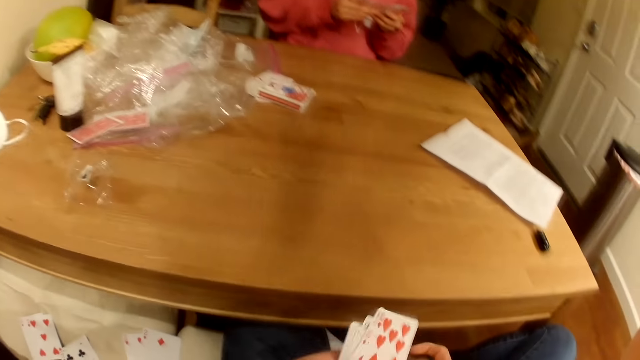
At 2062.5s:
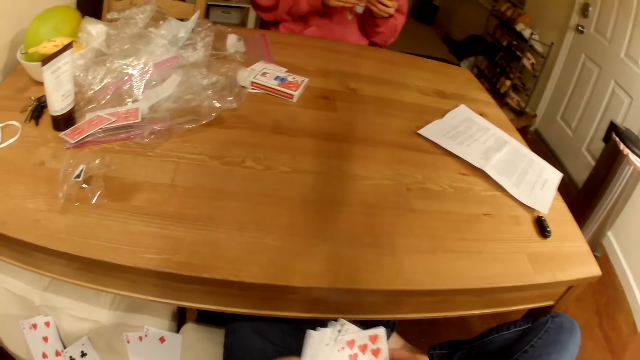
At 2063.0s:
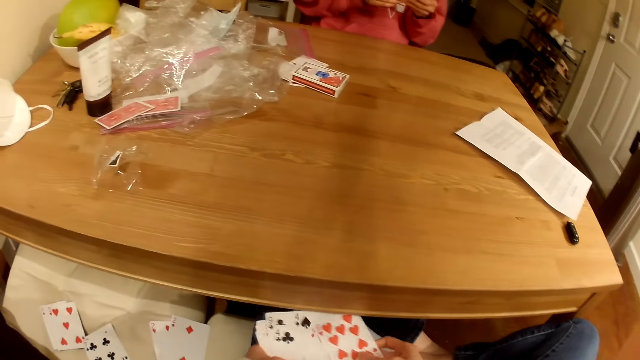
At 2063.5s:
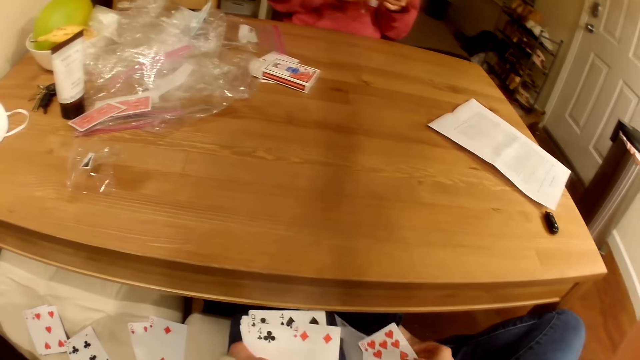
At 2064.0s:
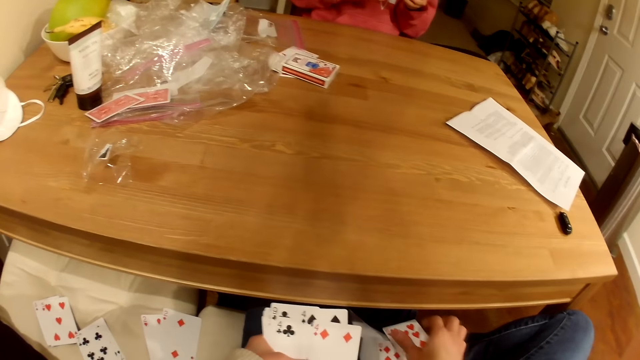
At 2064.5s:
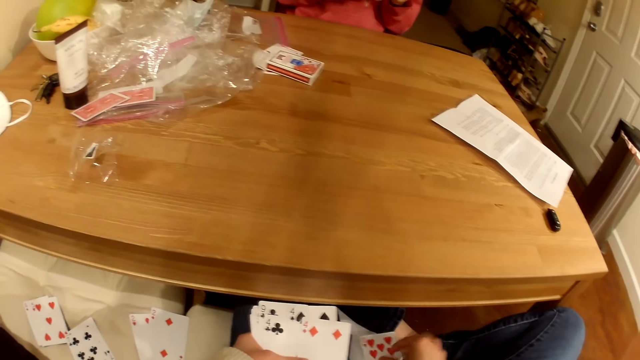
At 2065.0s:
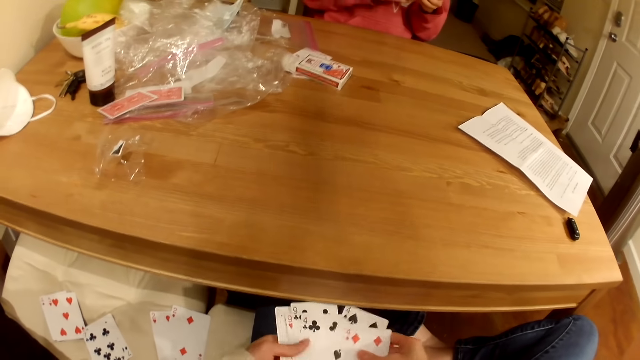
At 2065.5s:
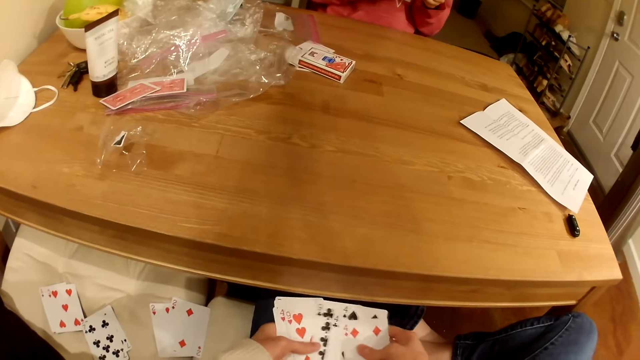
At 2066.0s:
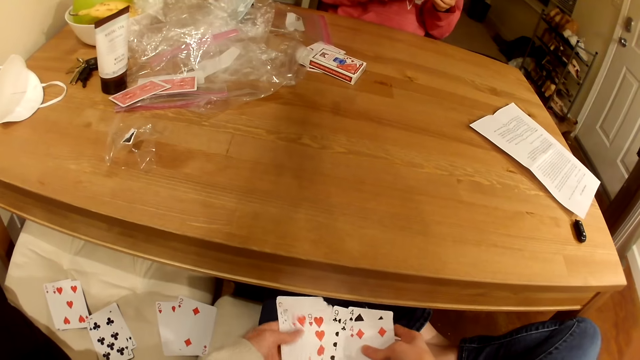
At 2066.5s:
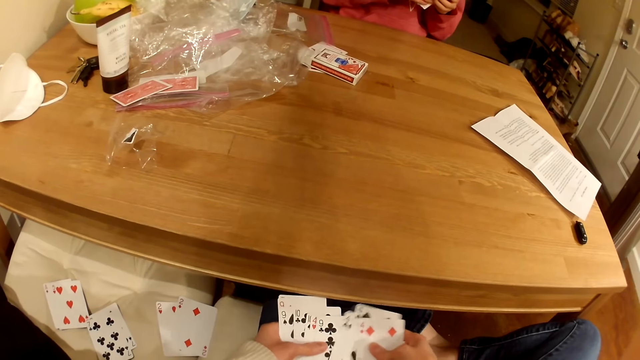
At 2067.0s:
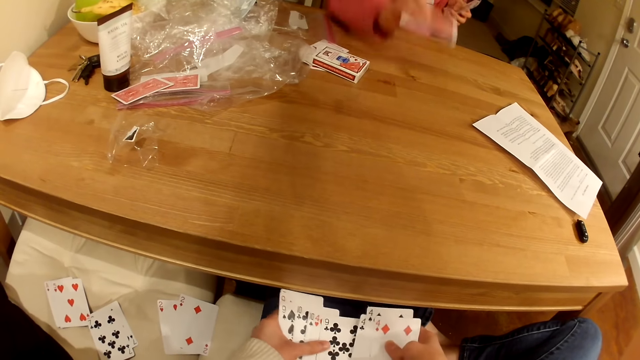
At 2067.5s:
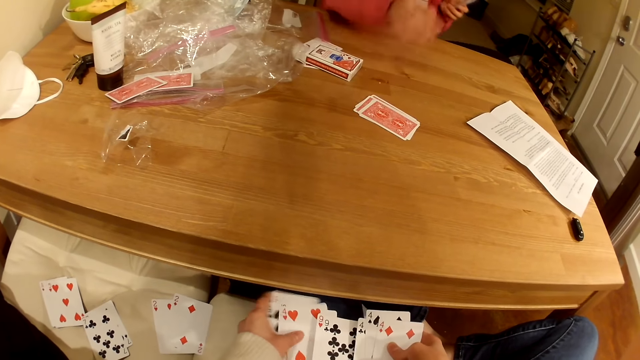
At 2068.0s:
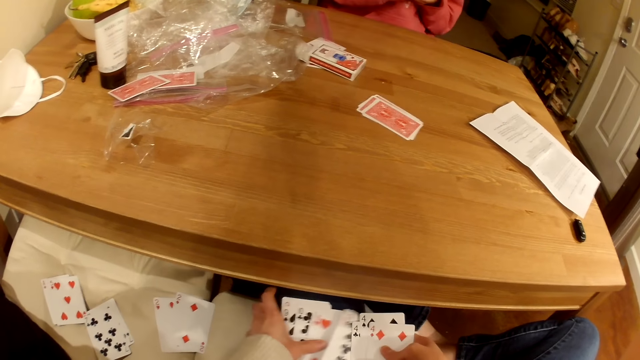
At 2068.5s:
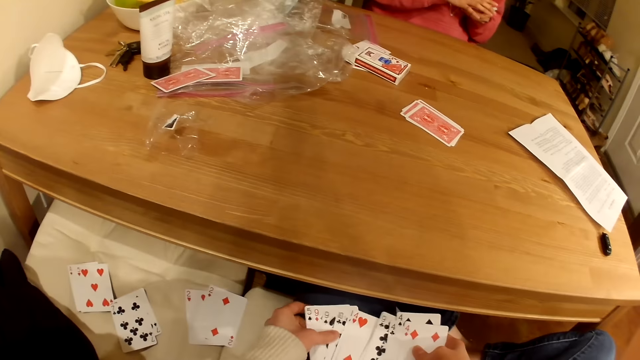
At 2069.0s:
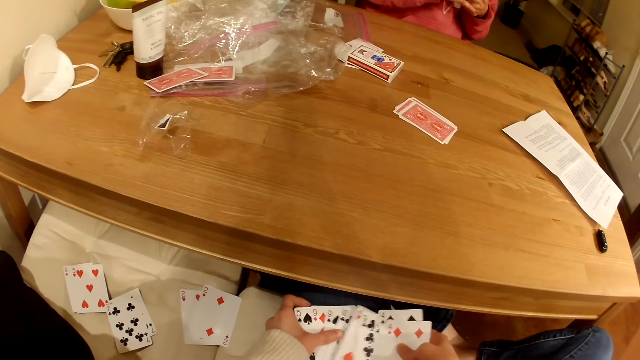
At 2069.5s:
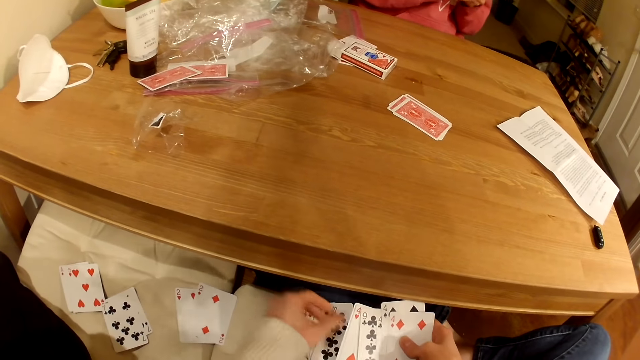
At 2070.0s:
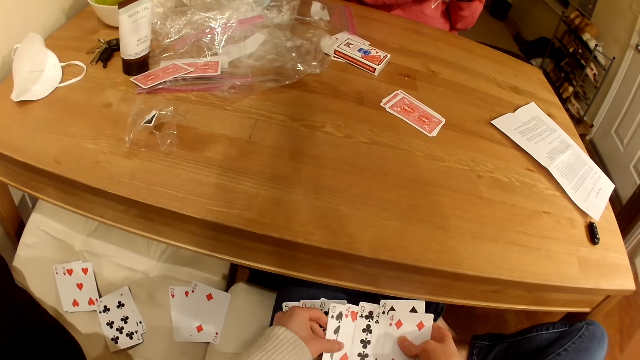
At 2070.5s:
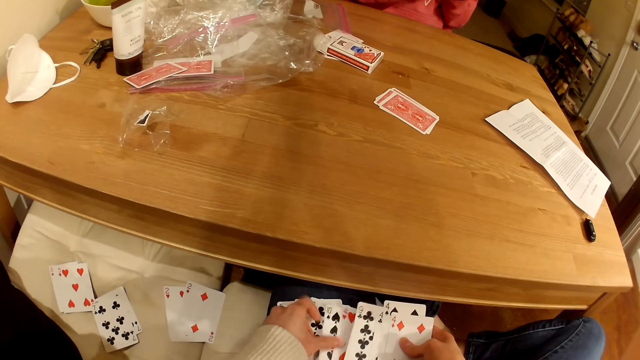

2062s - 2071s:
The camera wearer places playing cards on the seat. They shuffle the playing cards. They look down at the cards. A person puts playing cards on the table.

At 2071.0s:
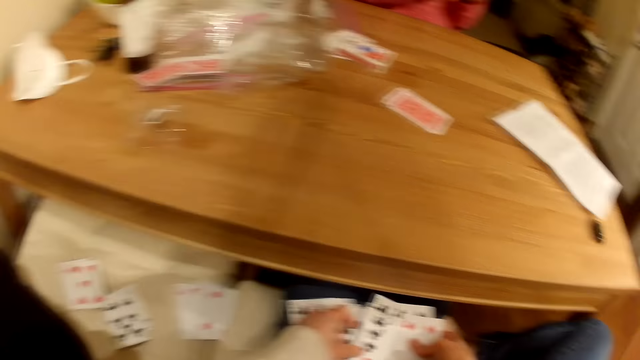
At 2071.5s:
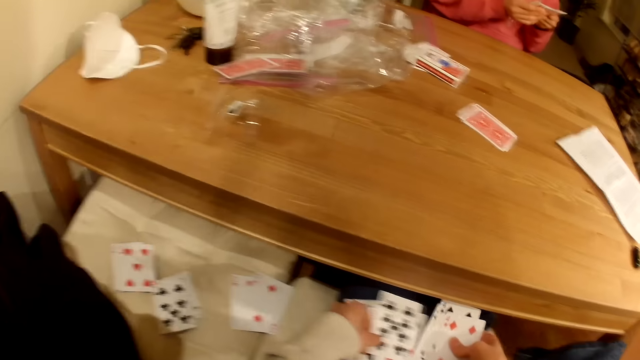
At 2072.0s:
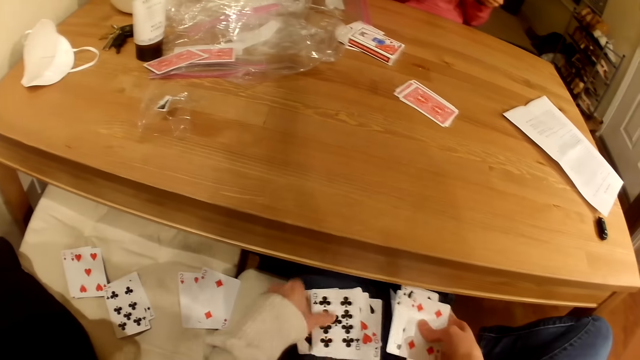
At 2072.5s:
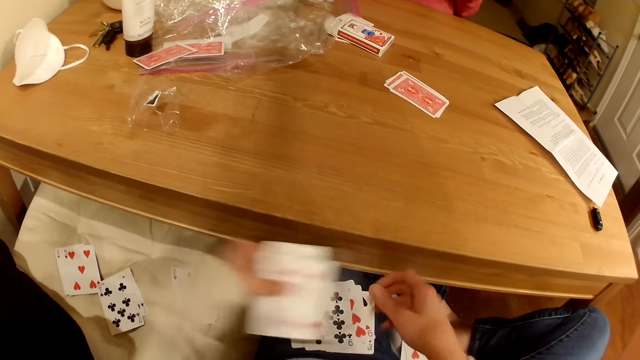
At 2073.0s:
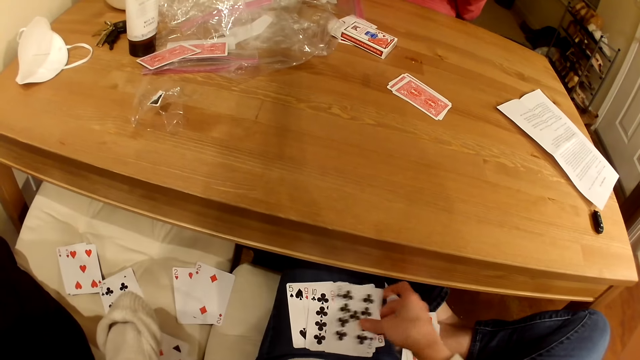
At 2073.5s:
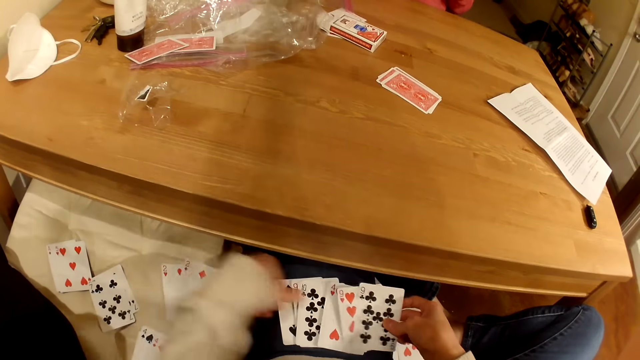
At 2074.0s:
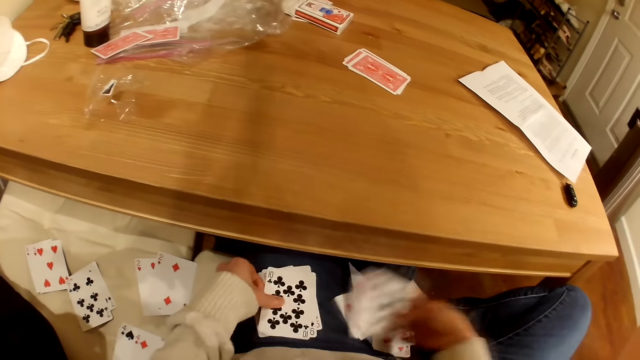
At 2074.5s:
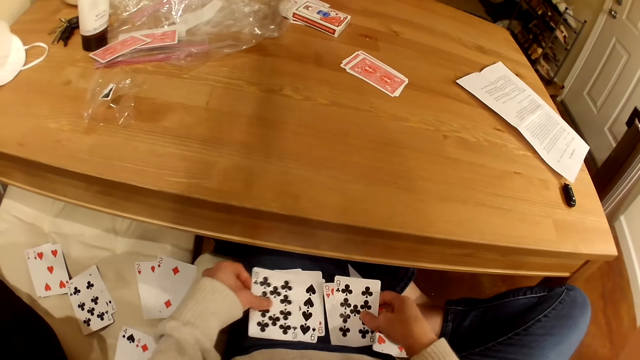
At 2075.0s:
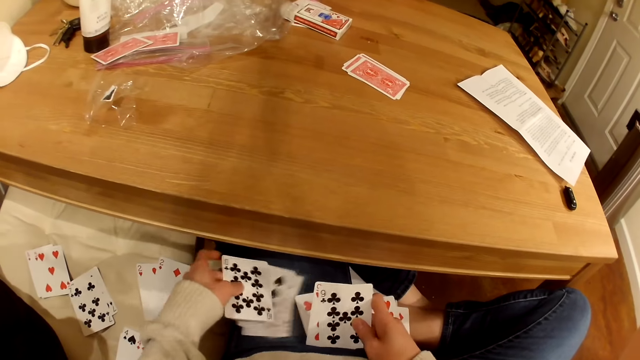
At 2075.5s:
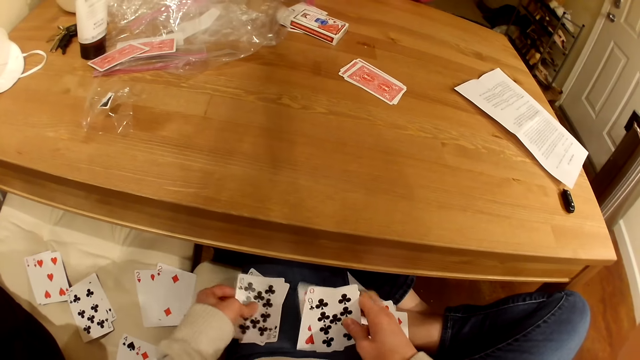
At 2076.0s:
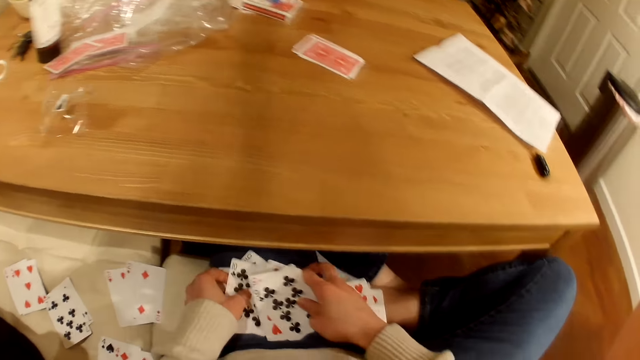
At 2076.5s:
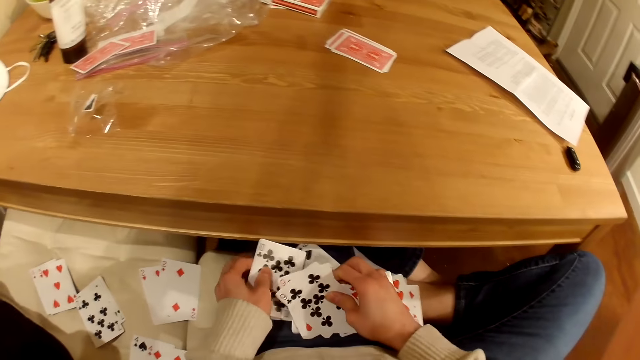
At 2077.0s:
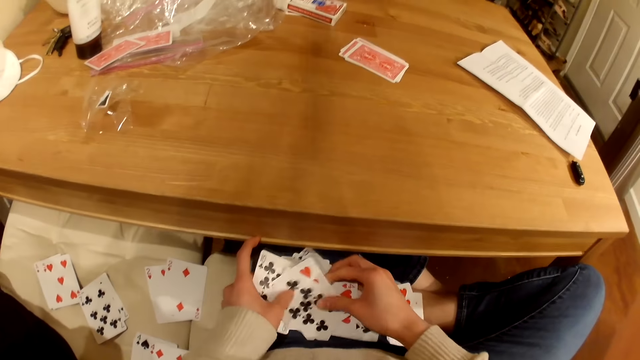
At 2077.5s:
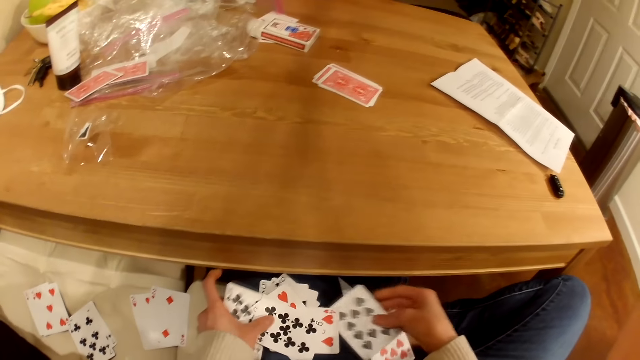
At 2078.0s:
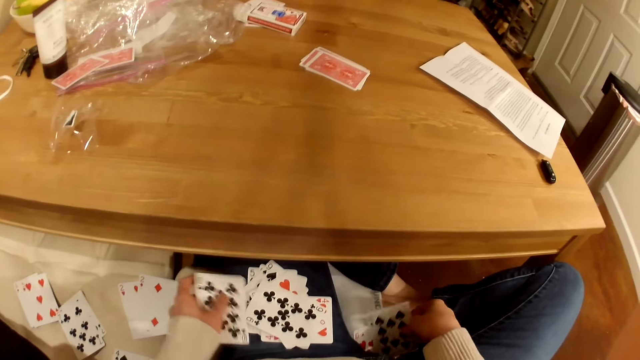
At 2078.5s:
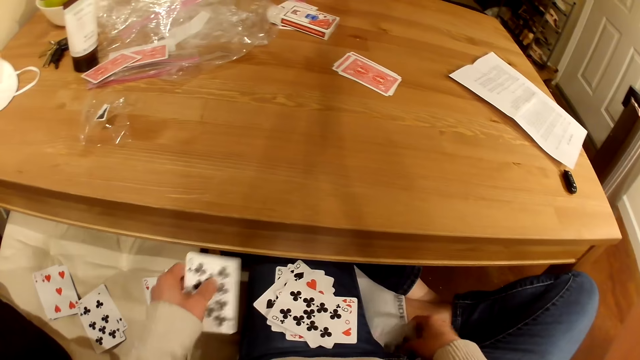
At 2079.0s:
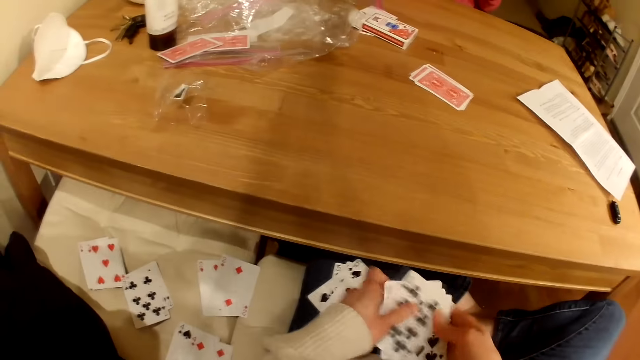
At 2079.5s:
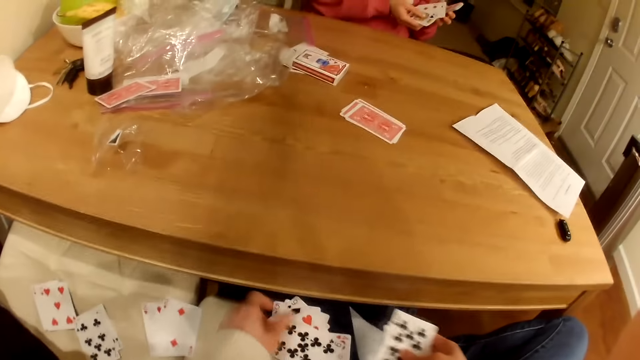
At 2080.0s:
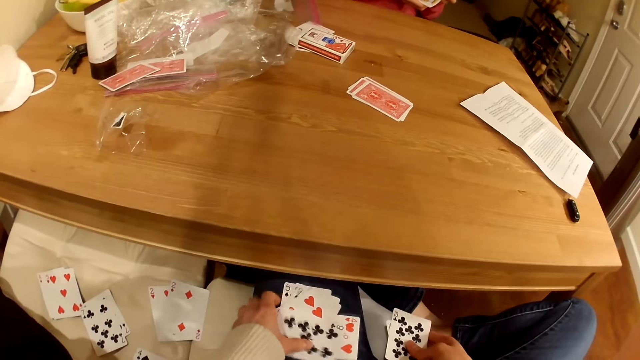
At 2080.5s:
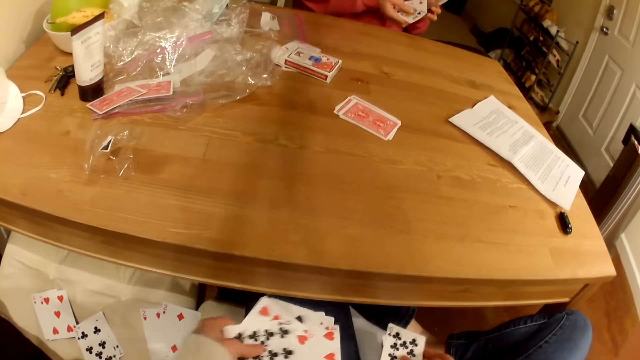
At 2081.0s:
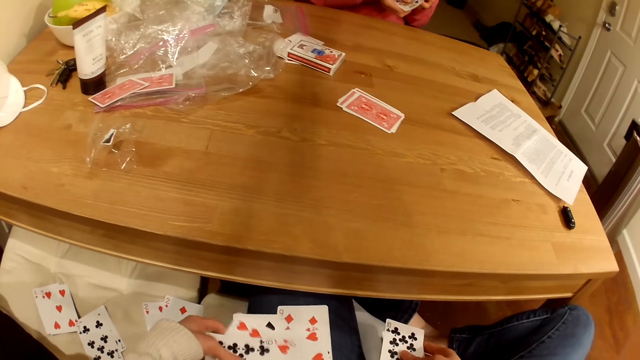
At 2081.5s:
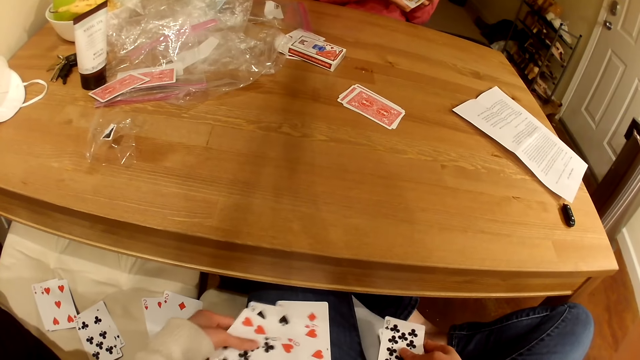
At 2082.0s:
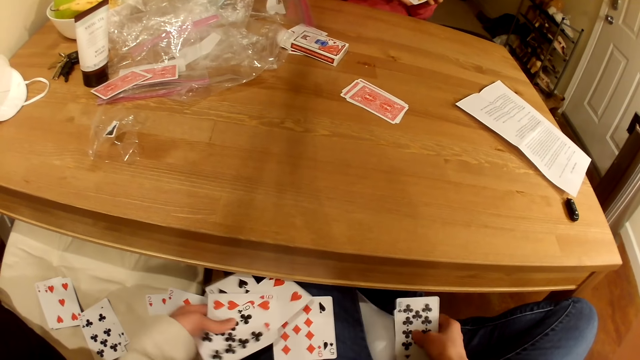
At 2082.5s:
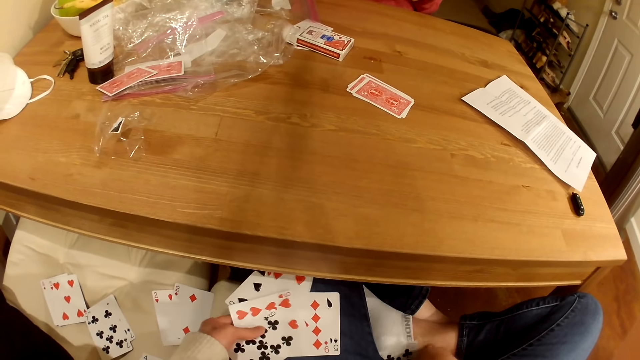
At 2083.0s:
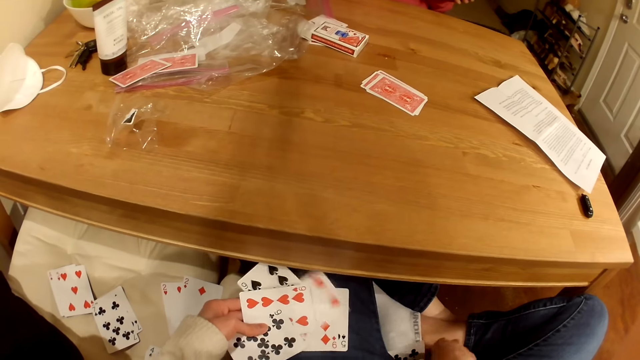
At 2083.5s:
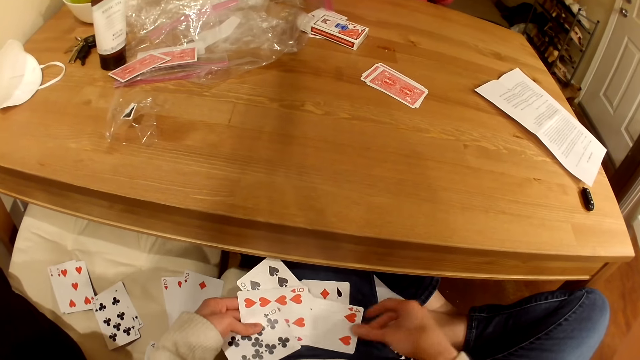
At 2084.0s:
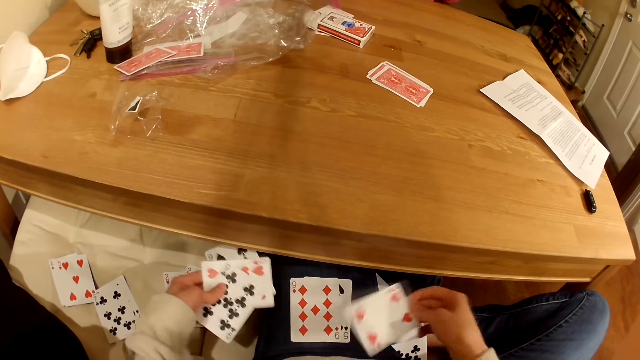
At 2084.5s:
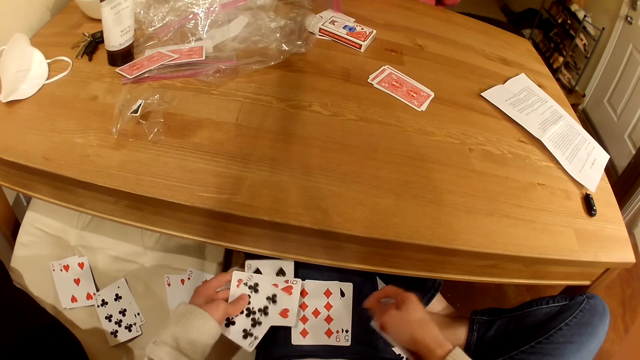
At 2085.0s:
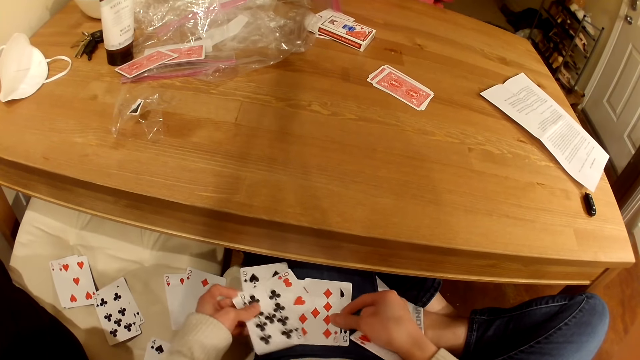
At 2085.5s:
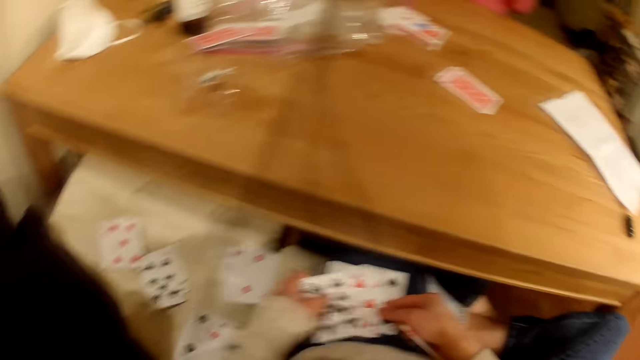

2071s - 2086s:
The camera wearer places playing cards on the seat. They shuffle the playing cards. They pick the playing cards from the seat. They arrange the playing cards. They place the playing cards on the seat. They arrange the playing cards.
